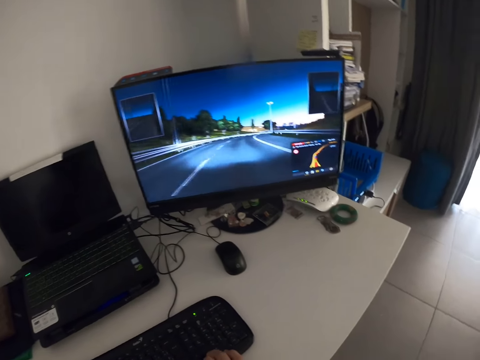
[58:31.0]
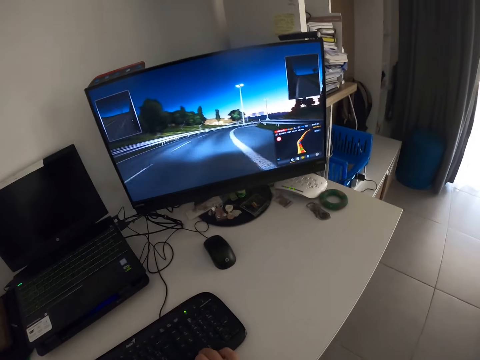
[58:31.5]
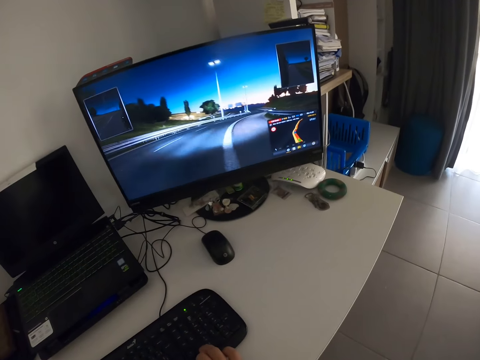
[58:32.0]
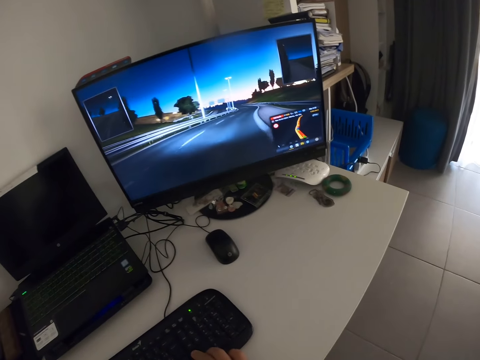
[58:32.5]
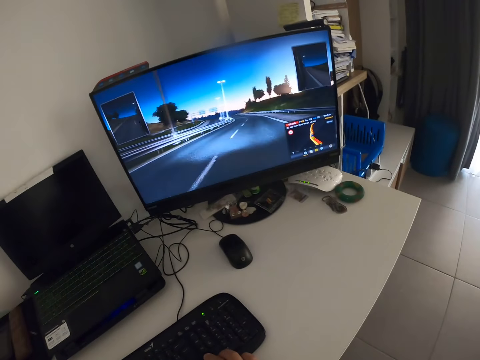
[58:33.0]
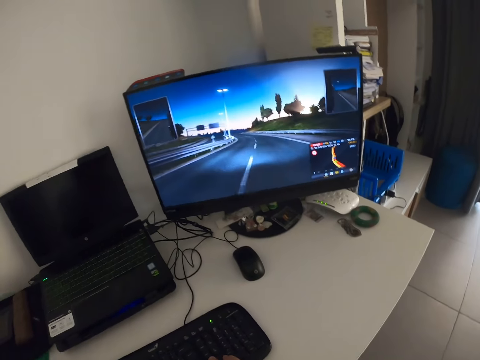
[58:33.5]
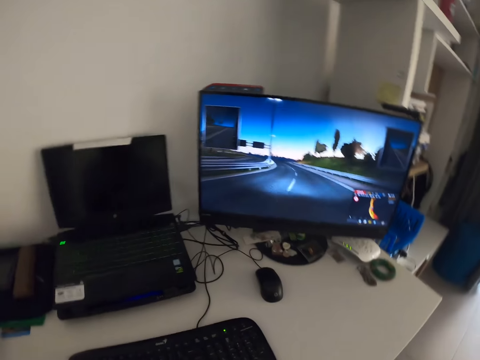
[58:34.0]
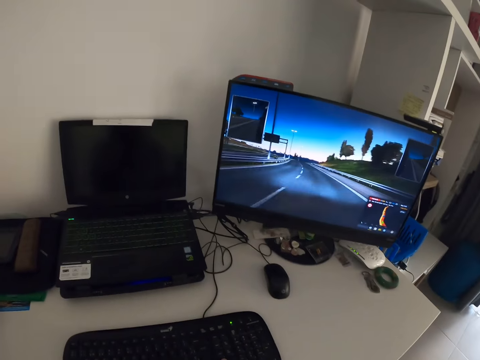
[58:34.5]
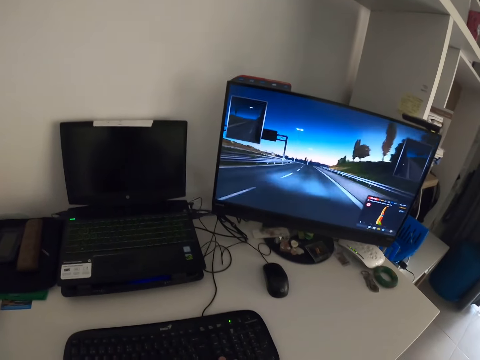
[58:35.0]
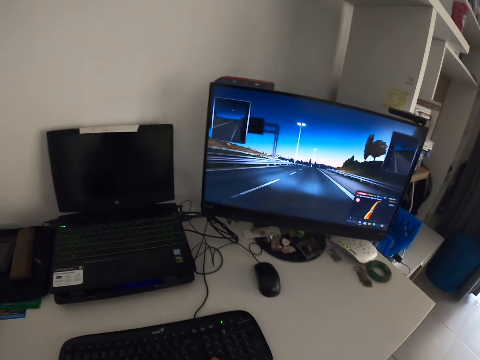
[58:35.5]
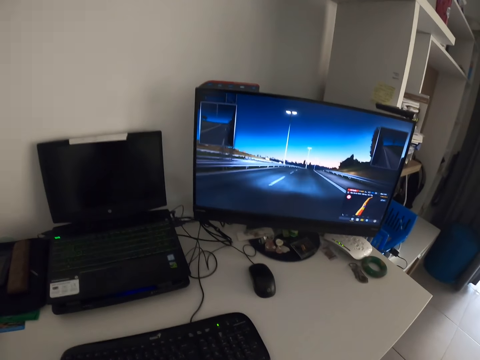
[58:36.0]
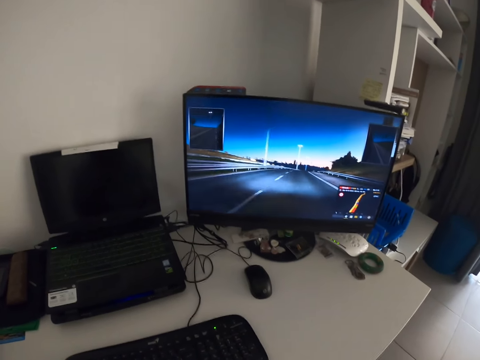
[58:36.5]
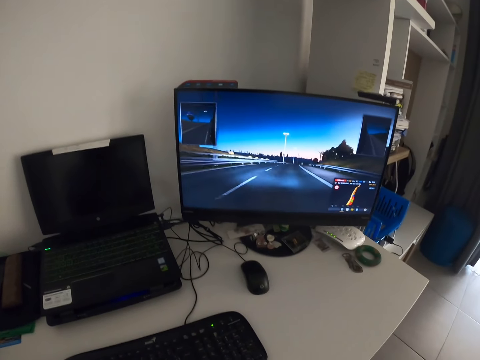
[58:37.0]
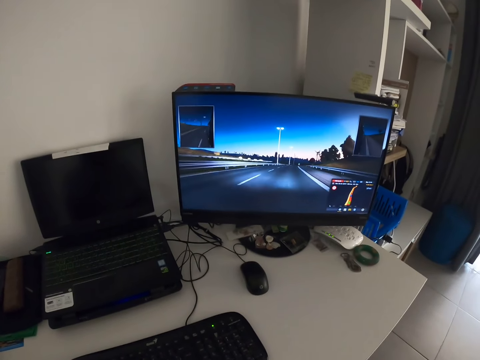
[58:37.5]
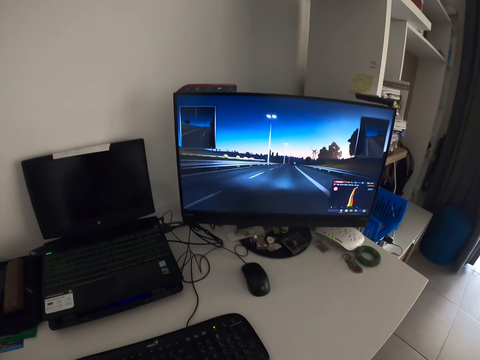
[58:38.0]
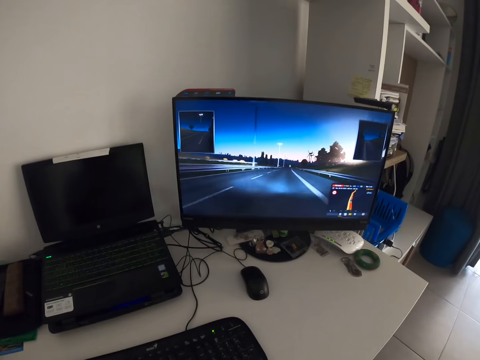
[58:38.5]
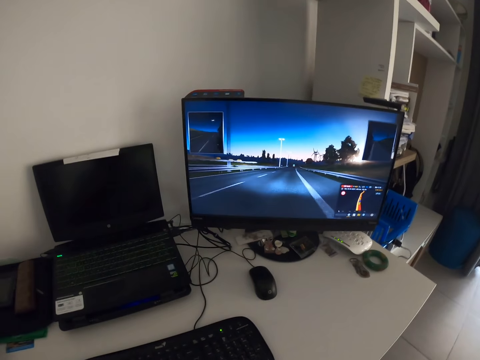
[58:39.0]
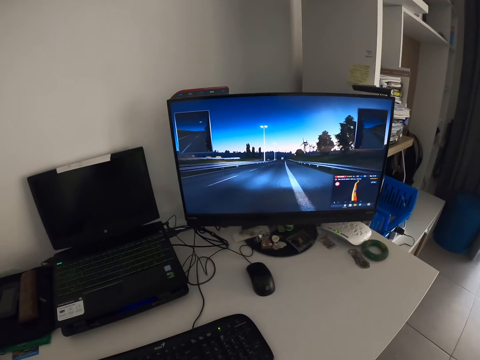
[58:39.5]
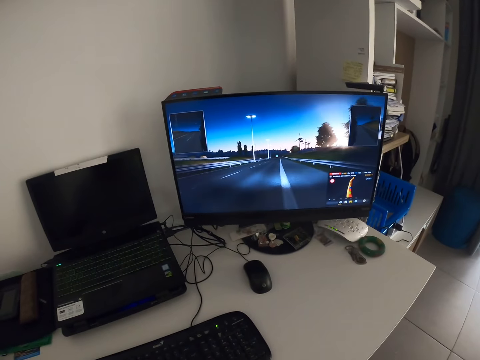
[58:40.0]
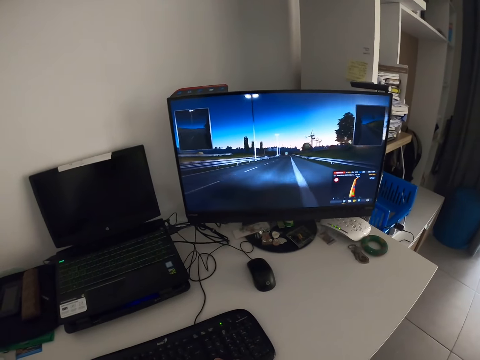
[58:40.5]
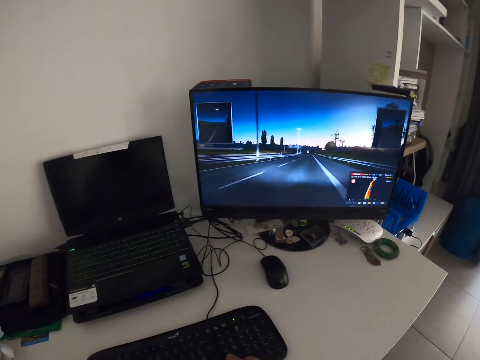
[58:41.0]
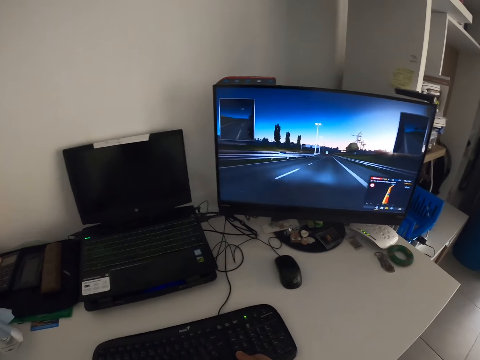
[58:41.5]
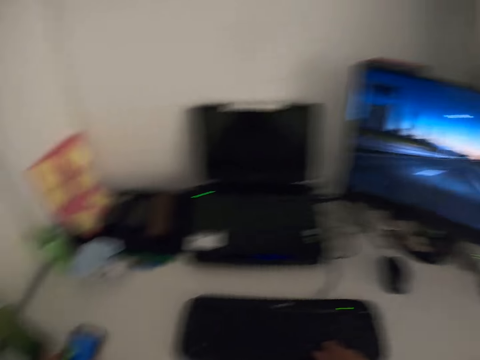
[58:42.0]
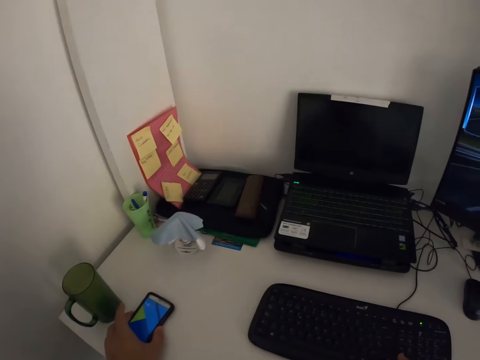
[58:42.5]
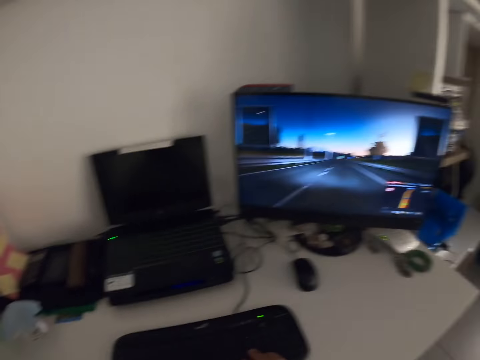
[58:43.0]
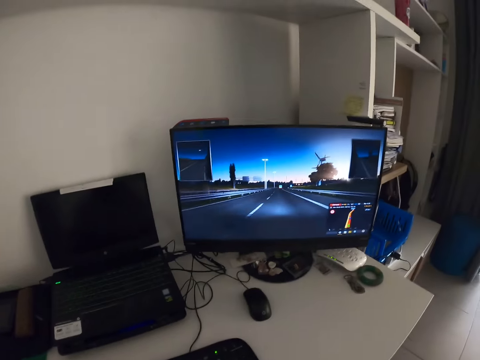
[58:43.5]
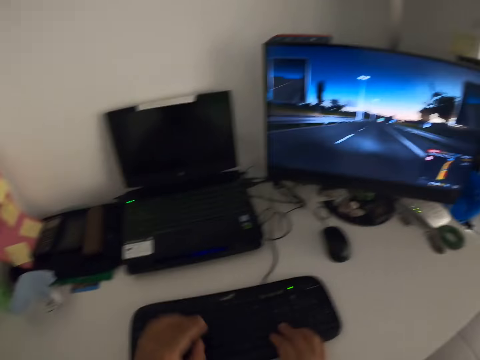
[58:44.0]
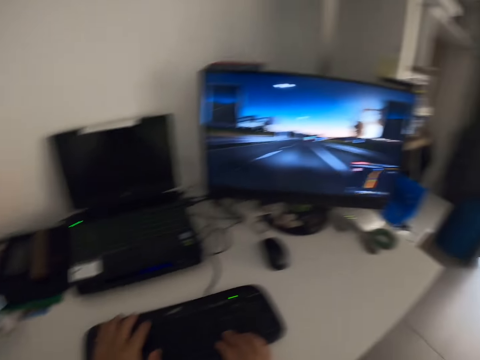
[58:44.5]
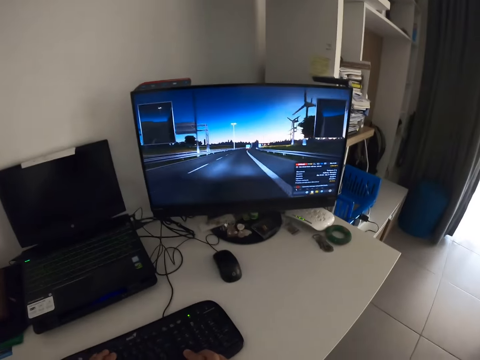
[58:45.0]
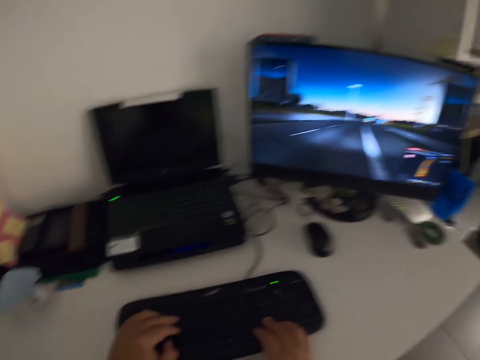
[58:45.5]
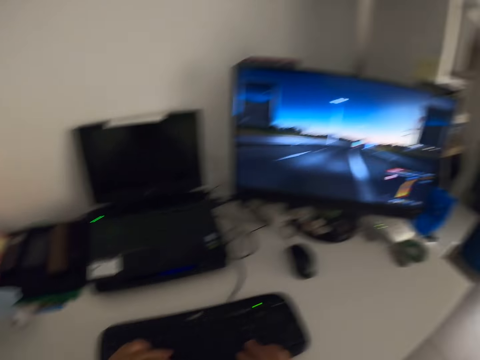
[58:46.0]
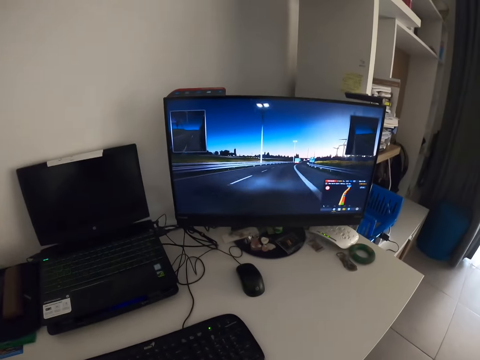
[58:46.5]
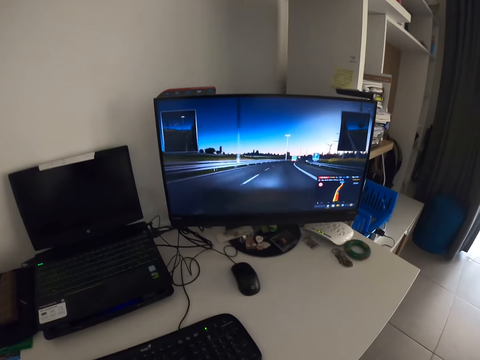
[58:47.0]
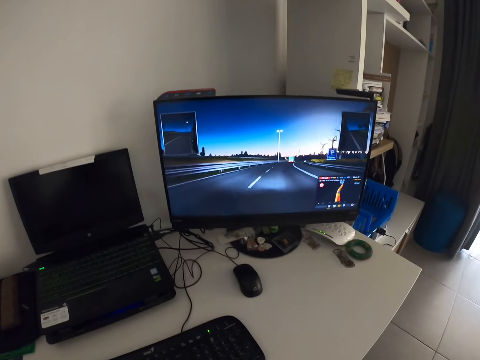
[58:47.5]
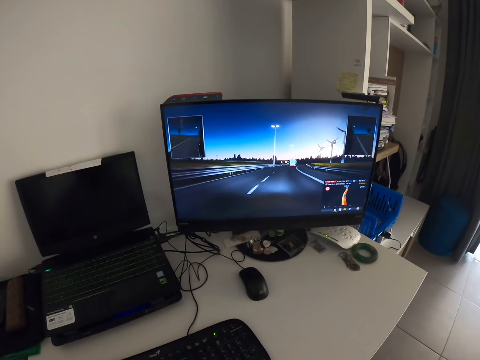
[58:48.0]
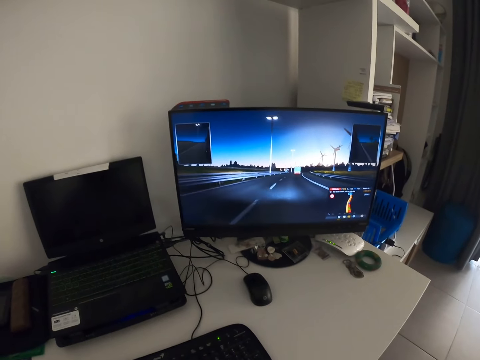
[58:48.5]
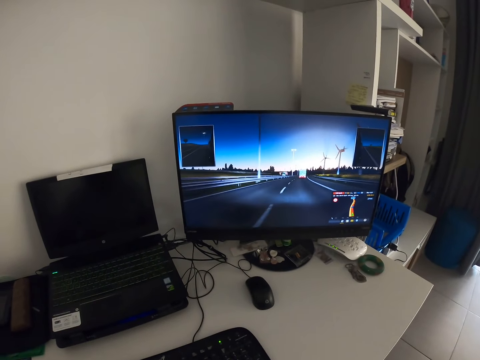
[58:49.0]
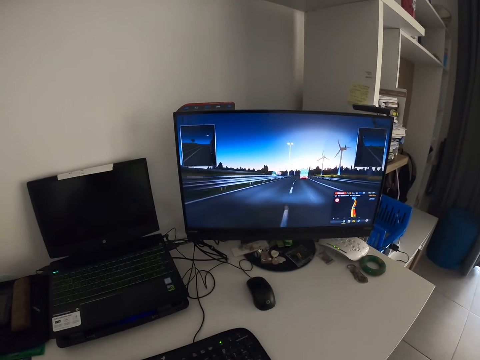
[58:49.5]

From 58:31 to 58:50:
The camera wearer presses the computer keyboard. They play computer games. They look at their phone. They press the computer keyboard.

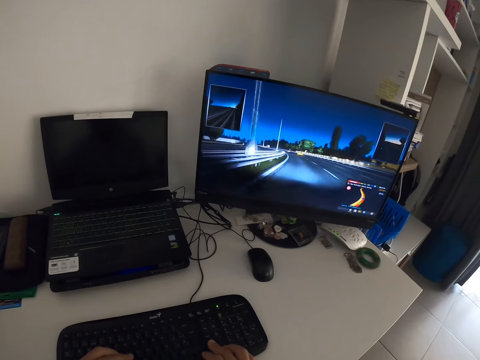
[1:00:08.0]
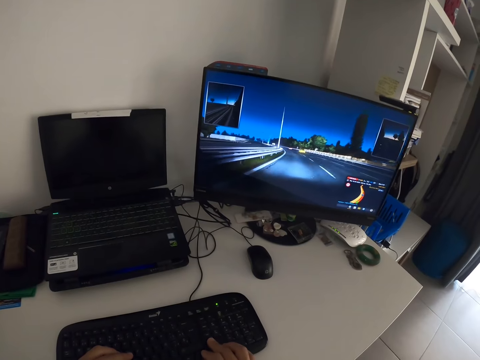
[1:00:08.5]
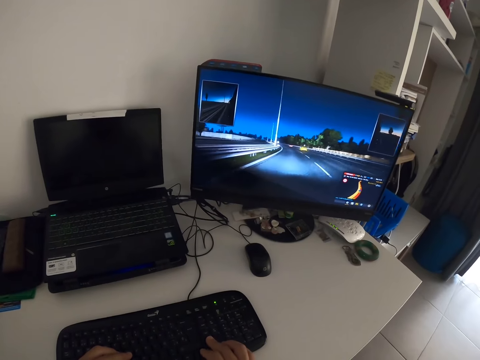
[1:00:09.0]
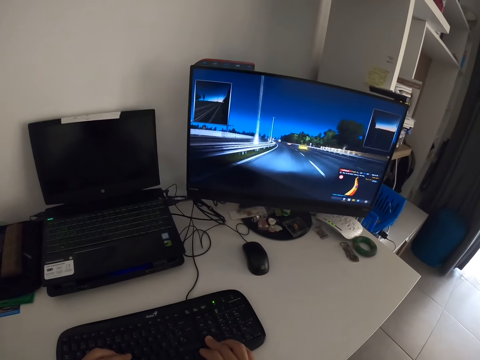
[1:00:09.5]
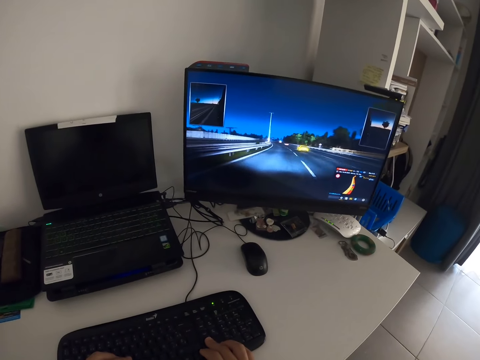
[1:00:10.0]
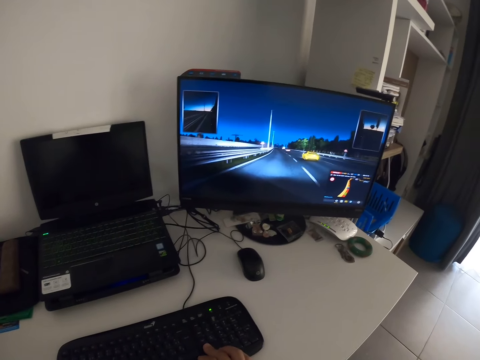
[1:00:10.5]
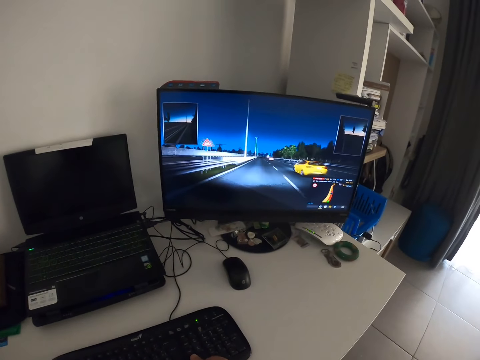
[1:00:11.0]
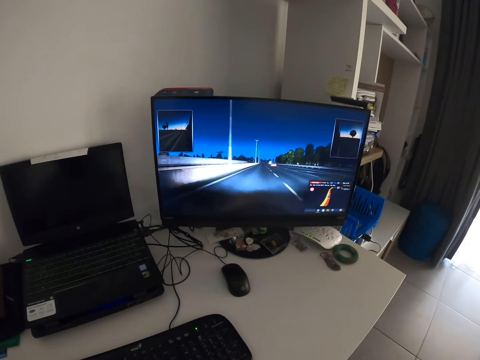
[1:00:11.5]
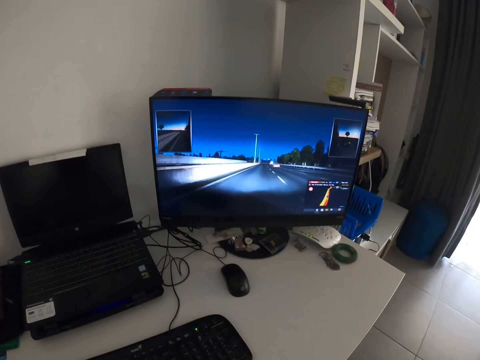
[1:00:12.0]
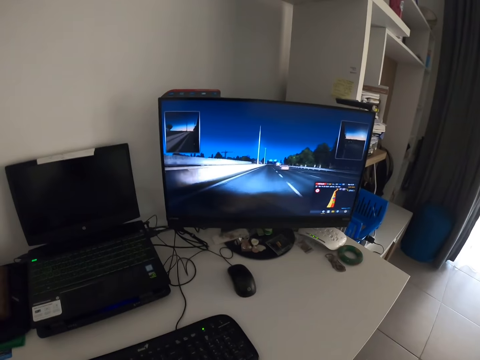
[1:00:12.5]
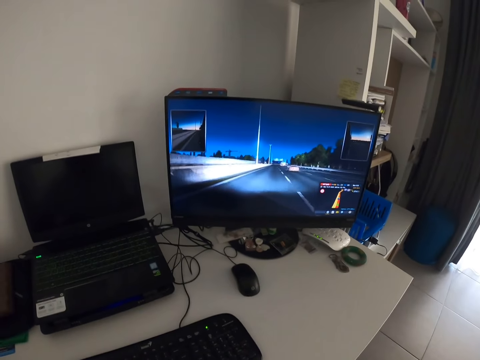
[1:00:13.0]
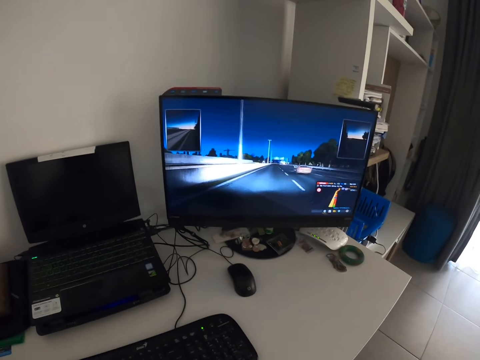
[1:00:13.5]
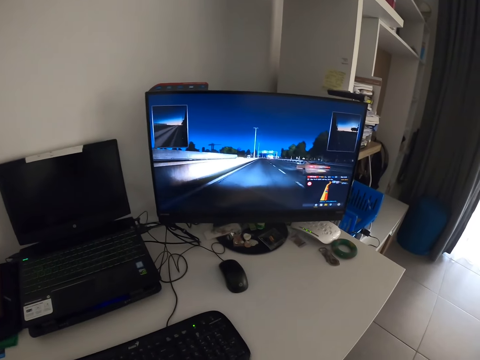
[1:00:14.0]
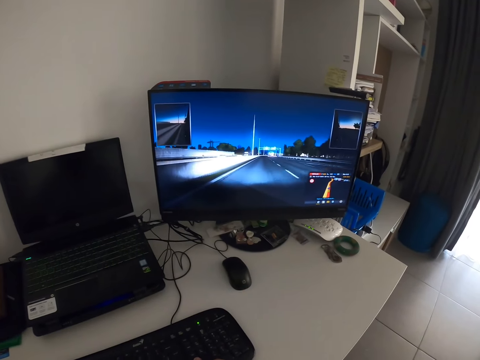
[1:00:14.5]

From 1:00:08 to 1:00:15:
The camera wearer taps on a keyboard with the left hand.
